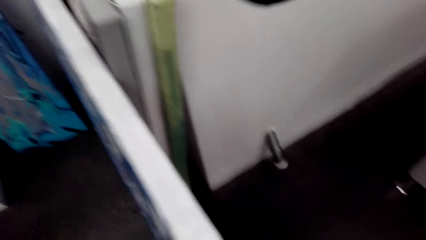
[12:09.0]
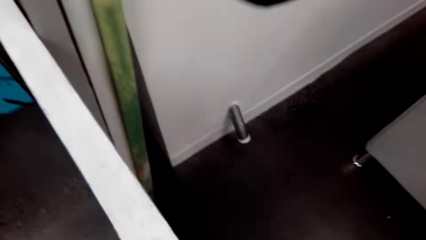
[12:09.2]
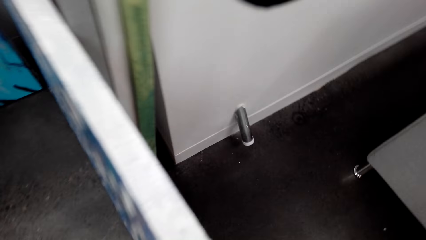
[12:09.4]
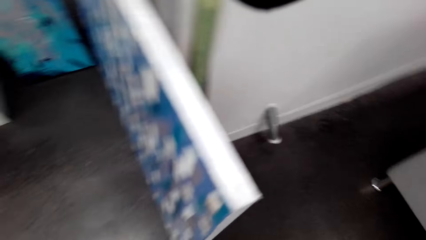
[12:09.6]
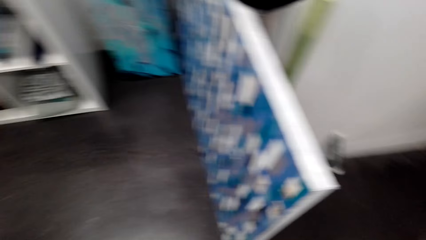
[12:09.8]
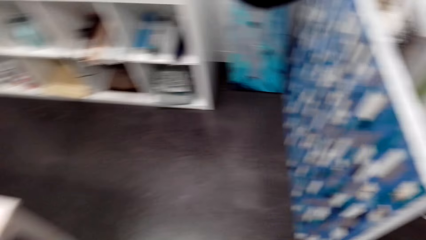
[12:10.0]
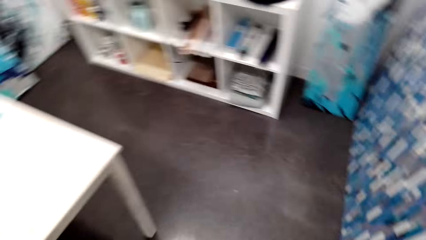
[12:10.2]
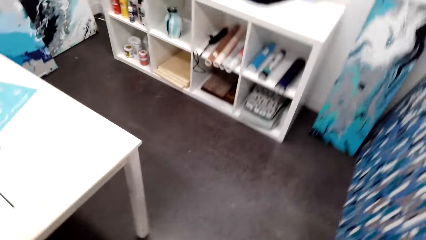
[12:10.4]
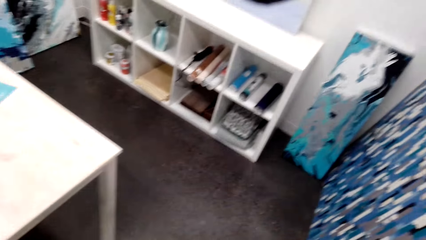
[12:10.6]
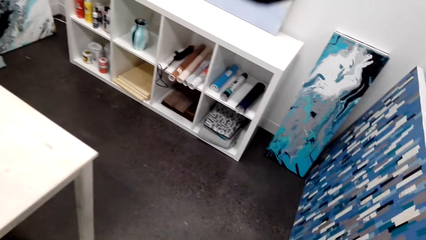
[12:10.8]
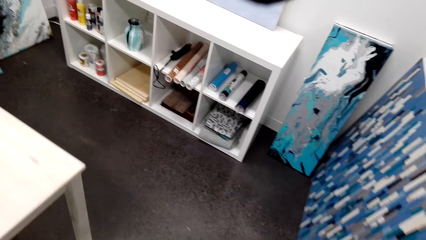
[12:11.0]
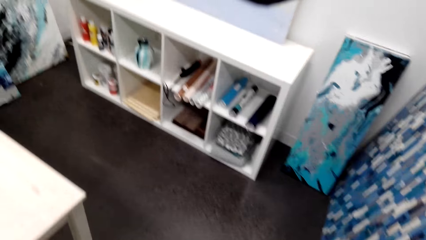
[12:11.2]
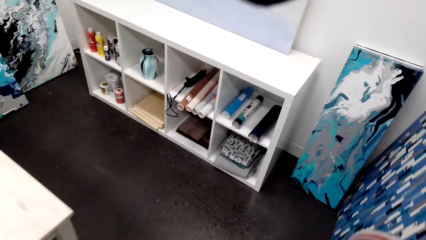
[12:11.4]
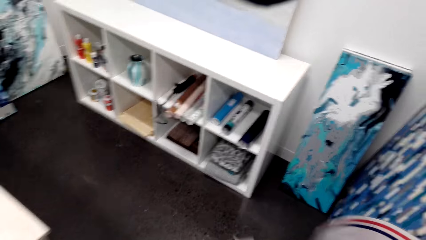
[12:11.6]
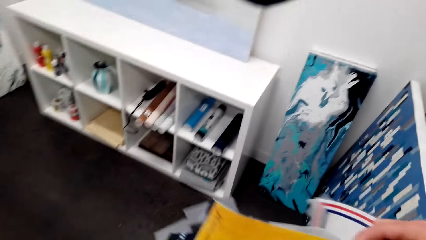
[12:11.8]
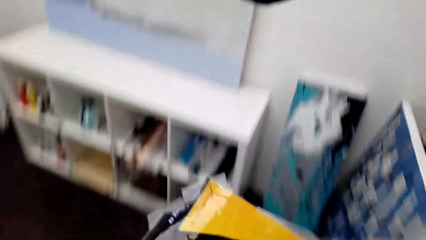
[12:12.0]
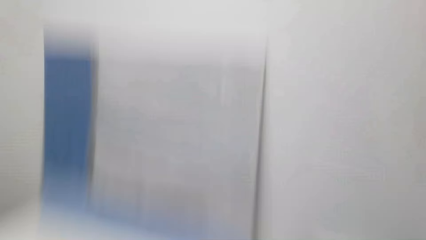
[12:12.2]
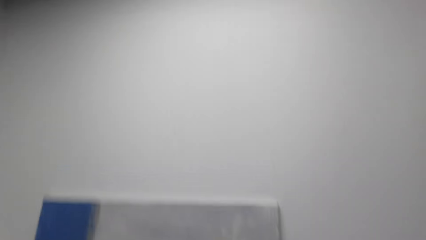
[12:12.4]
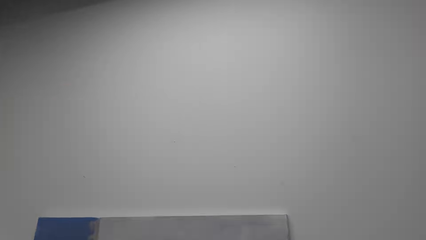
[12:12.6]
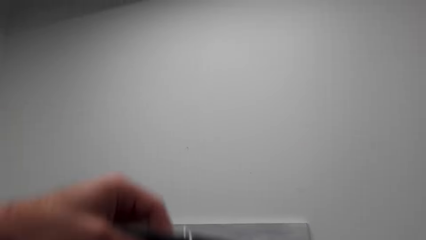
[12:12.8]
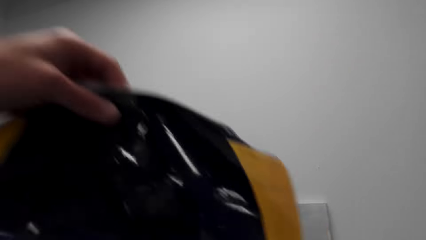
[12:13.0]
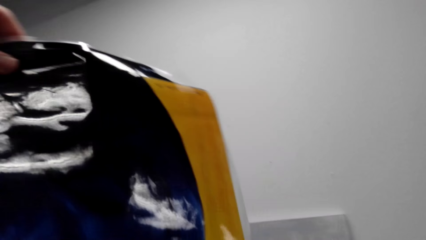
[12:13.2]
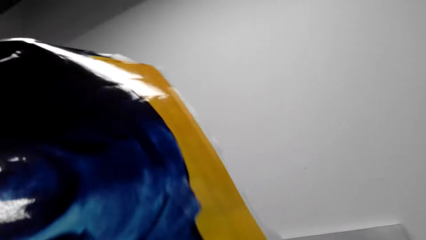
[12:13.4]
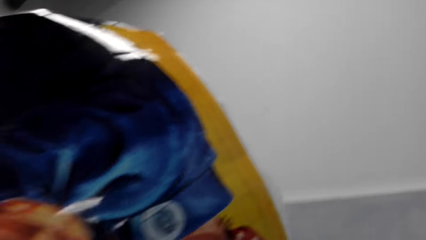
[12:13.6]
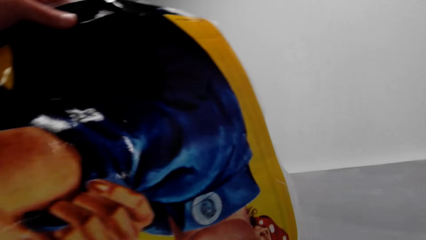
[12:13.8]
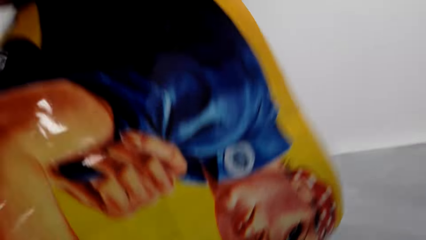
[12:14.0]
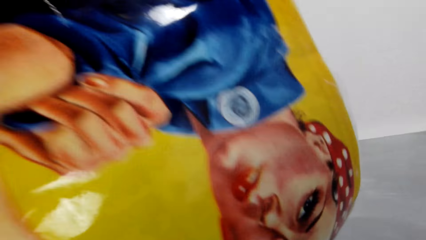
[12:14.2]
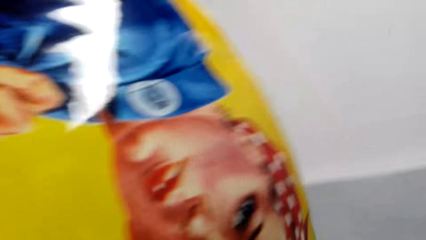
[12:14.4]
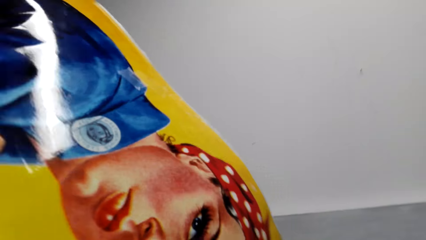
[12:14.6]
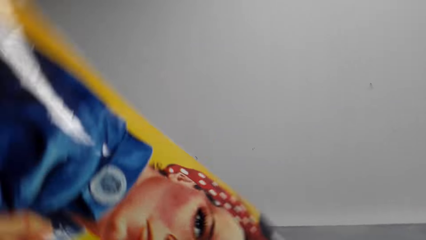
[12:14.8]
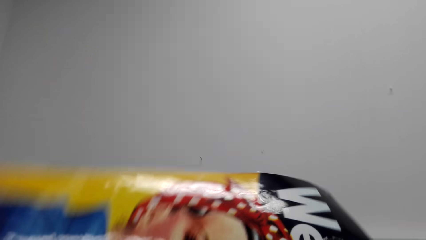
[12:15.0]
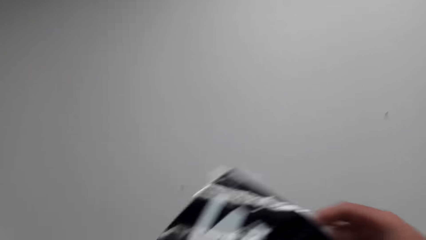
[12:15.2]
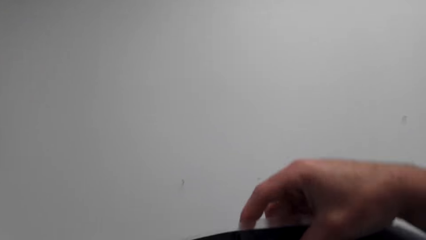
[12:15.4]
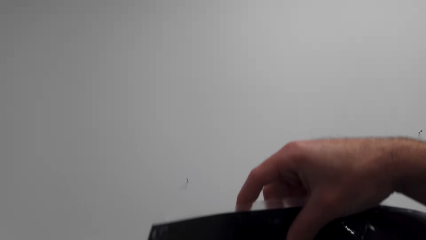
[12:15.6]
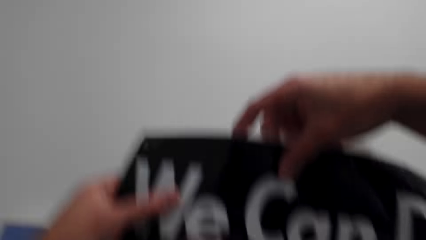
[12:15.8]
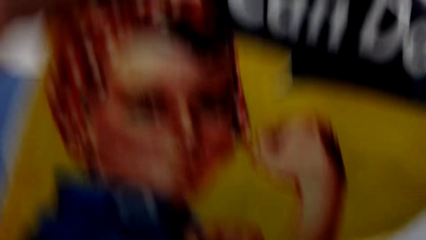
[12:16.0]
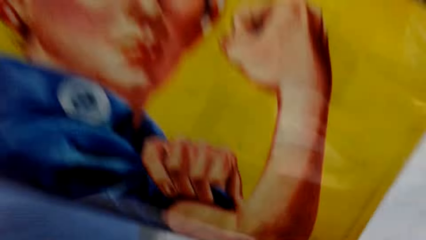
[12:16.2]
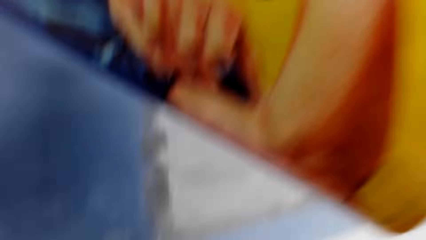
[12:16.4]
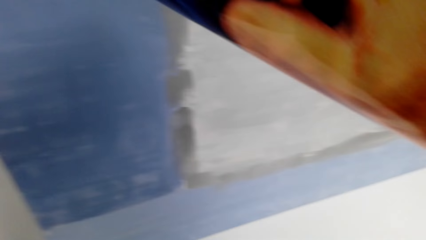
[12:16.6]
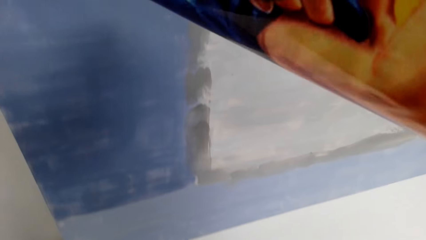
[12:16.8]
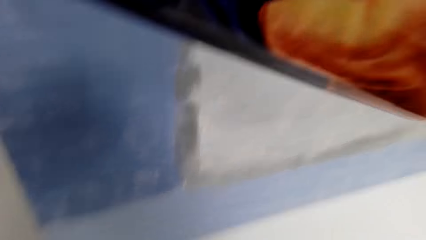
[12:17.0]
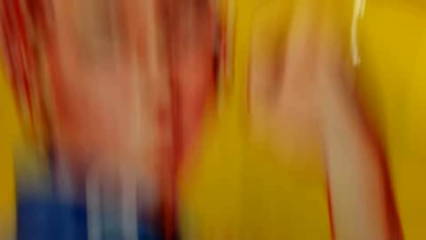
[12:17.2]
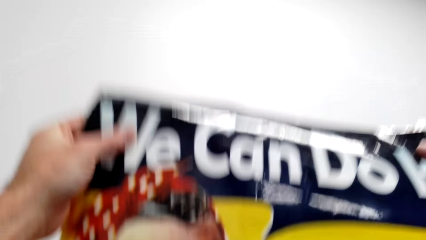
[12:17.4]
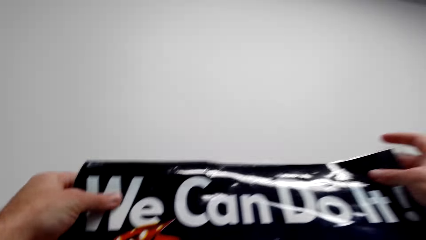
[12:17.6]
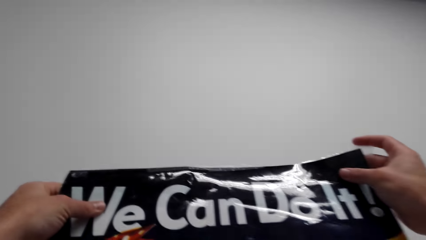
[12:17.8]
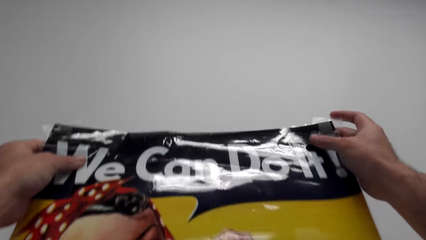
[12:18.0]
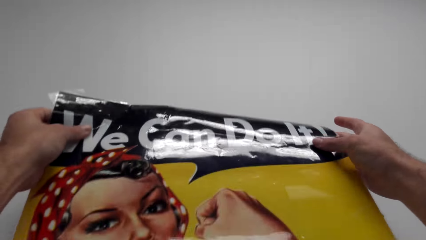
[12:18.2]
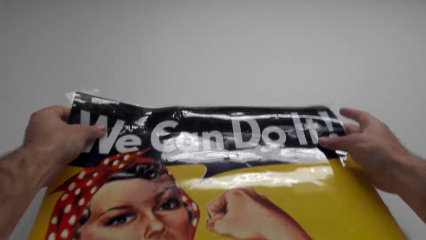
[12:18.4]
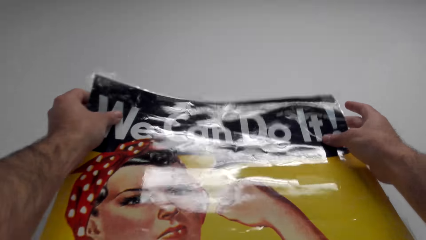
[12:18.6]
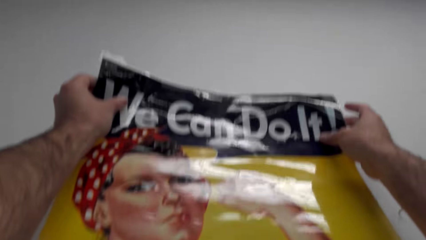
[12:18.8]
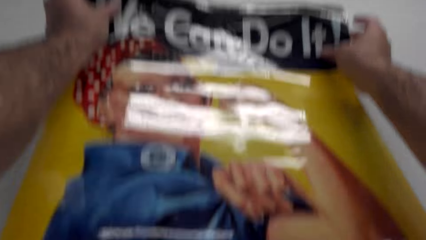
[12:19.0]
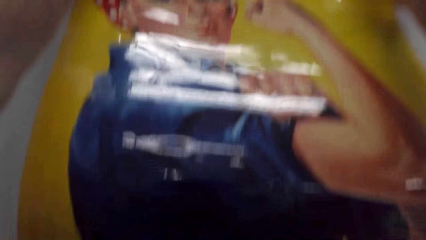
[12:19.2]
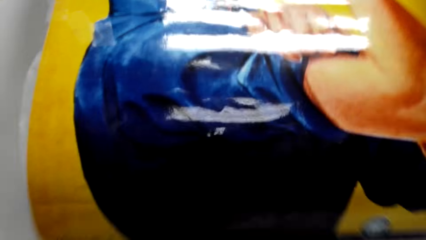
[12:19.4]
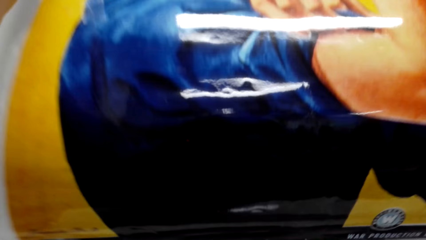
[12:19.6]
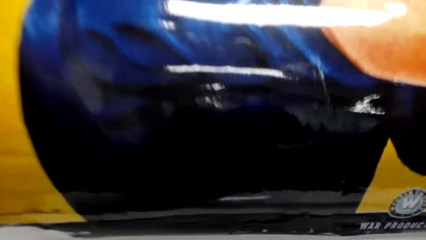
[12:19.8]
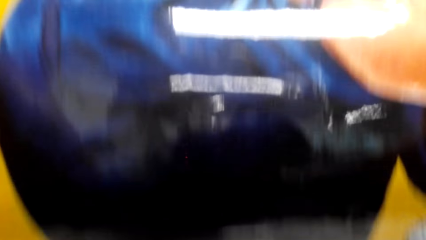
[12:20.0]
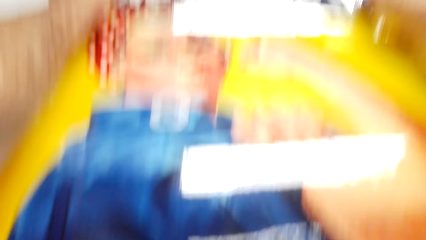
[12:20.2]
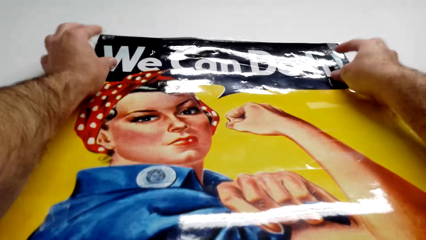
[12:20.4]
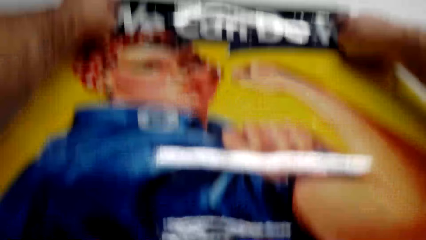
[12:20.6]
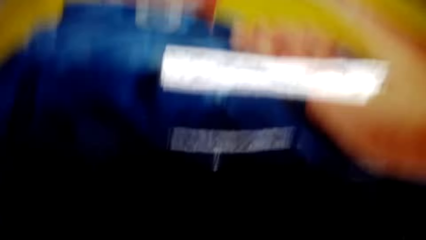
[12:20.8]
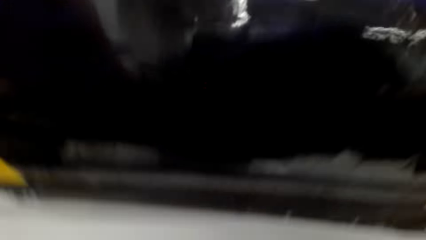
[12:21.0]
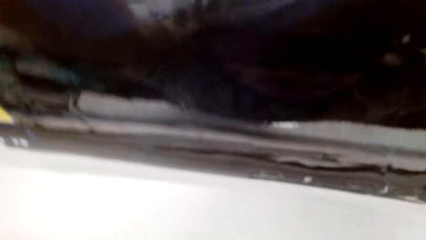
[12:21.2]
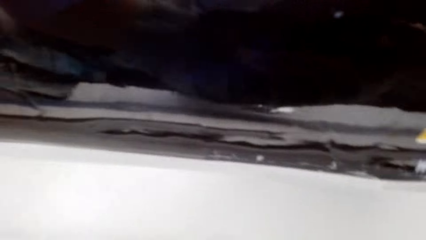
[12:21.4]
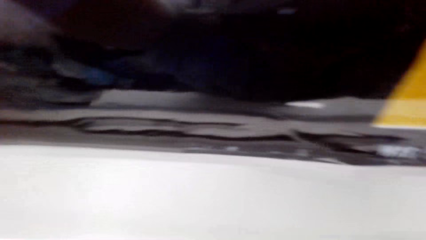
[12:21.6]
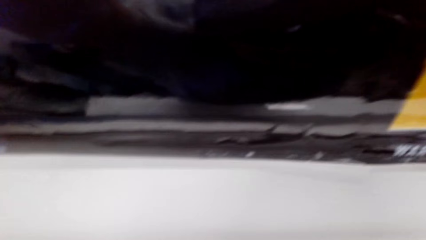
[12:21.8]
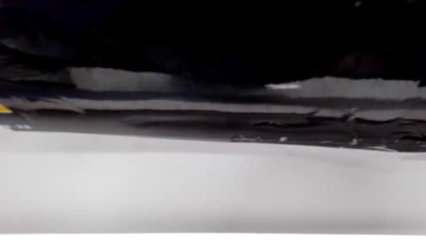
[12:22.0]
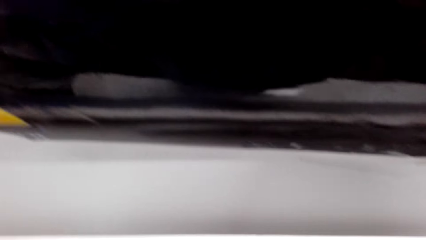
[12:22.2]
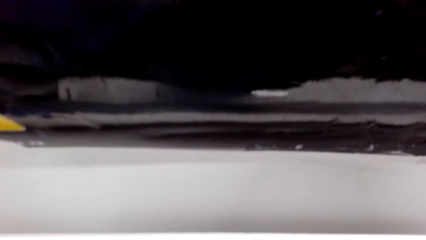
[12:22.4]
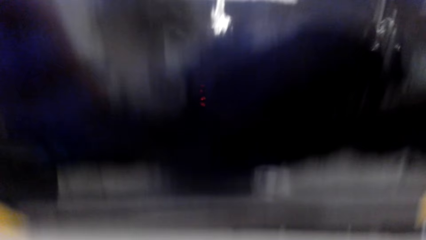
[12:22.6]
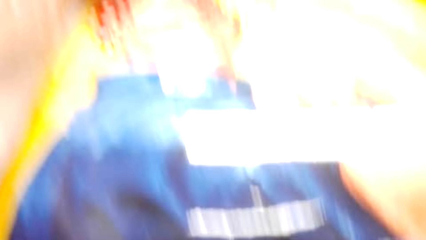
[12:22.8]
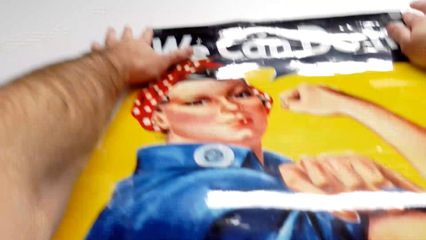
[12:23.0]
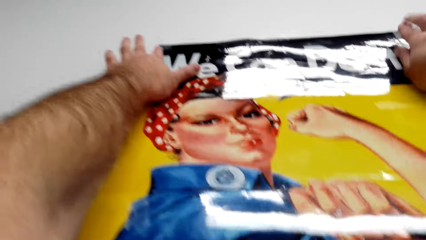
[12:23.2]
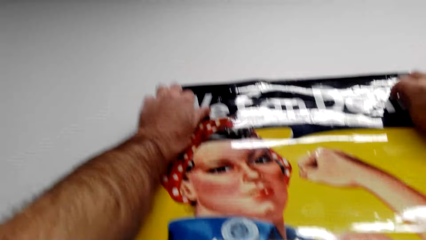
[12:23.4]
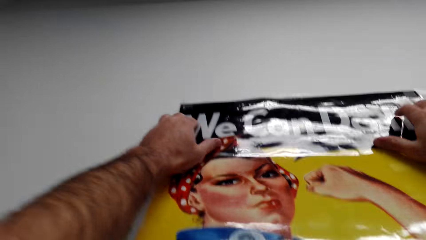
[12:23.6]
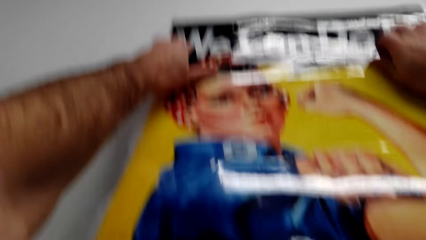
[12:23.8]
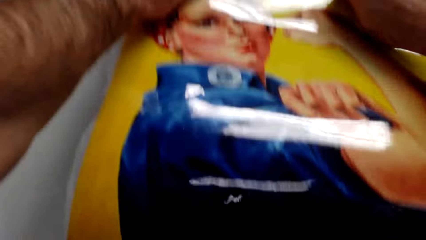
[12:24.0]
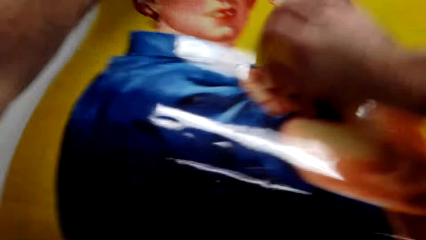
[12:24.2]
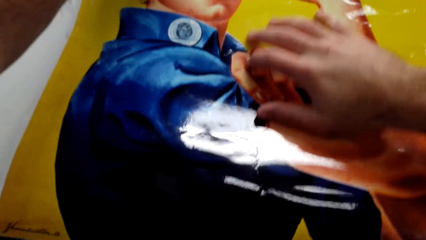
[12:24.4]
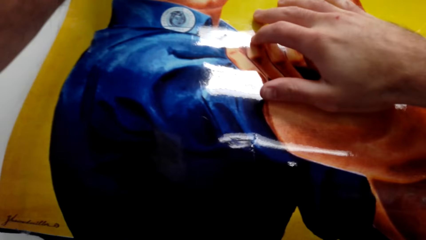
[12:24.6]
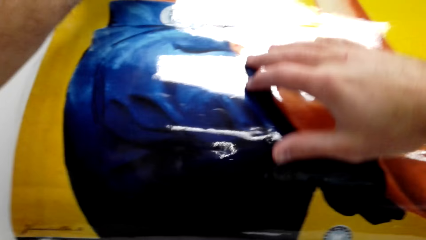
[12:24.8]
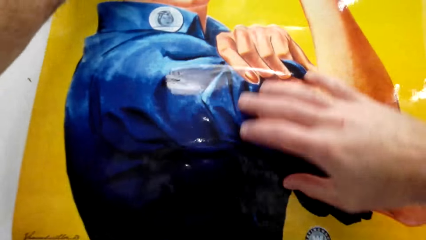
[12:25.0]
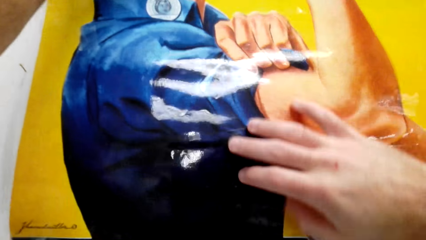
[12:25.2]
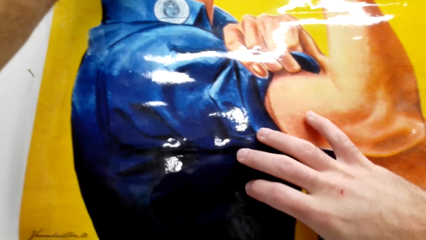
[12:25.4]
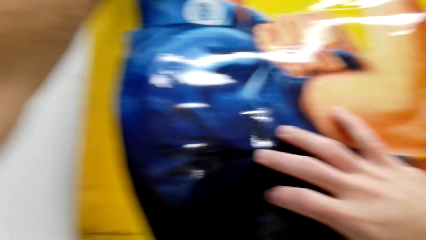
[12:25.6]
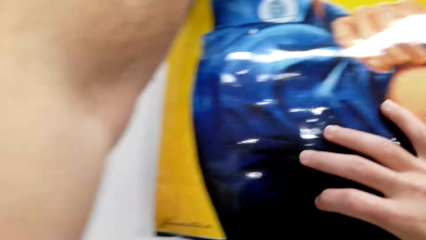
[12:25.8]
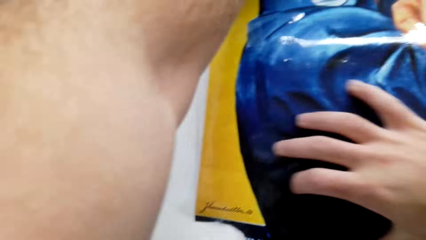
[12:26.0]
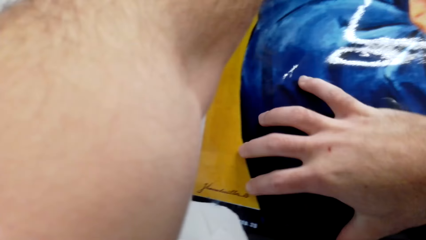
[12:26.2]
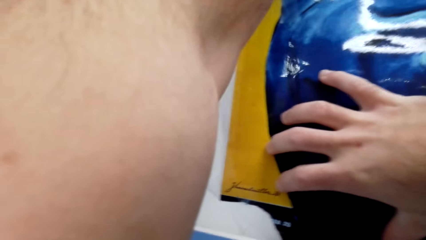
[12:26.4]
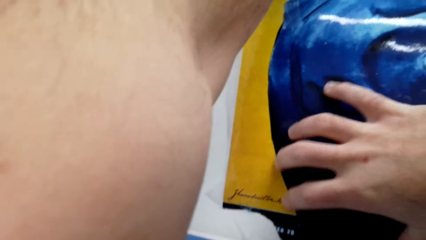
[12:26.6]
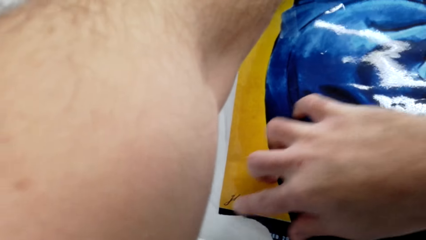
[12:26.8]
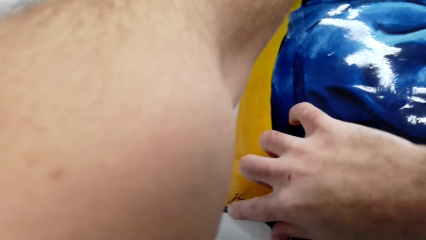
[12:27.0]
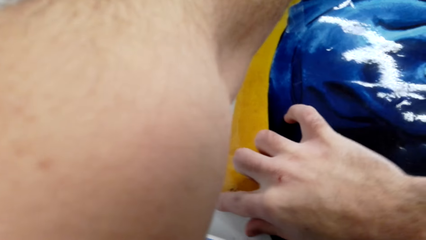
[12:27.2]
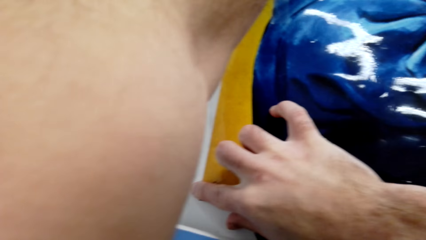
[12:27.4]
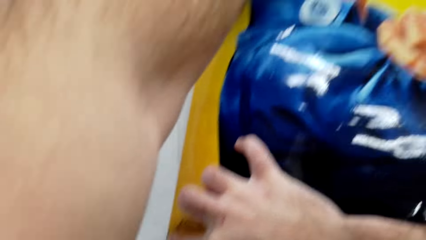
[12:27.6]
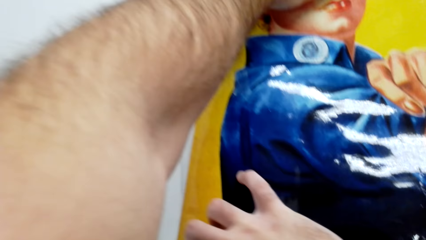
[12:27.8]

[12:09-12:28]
The camera wearer looks around the room. They hold the decoration or picture. They fix the decoration on the wall. They mount the picture on the wall.
